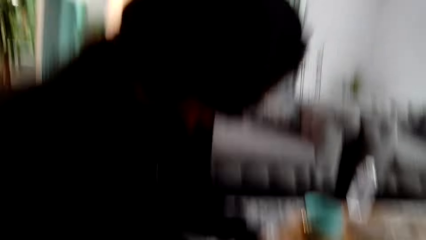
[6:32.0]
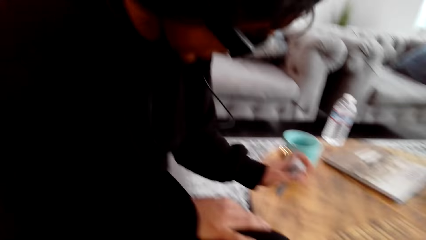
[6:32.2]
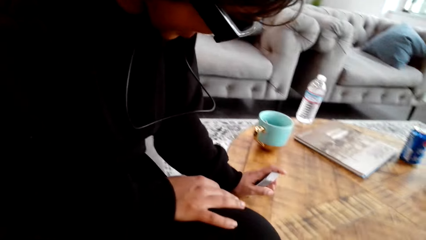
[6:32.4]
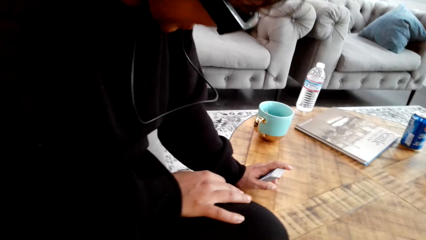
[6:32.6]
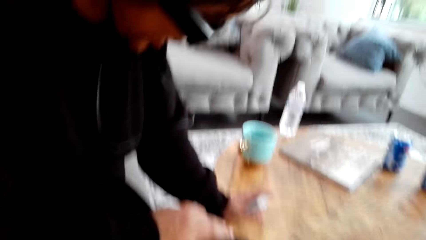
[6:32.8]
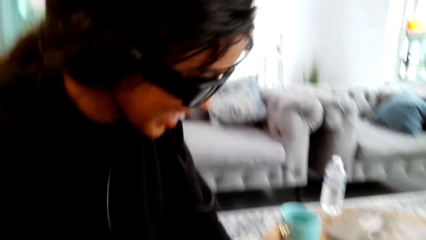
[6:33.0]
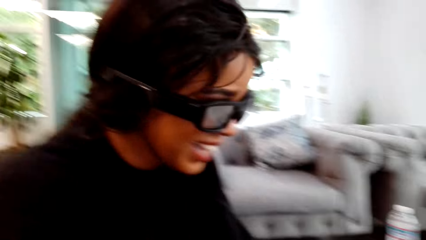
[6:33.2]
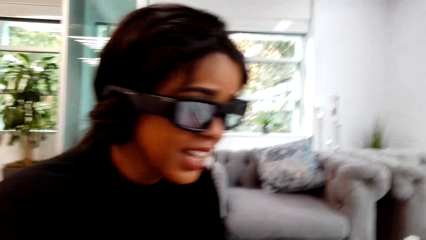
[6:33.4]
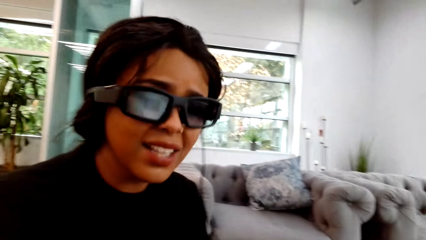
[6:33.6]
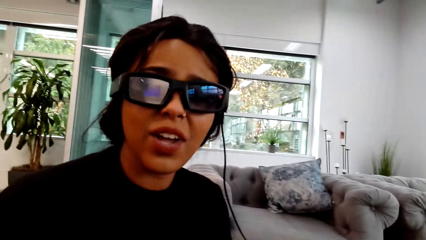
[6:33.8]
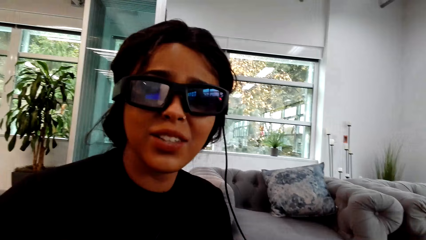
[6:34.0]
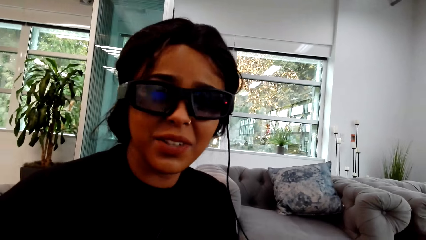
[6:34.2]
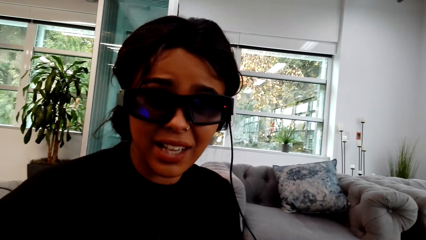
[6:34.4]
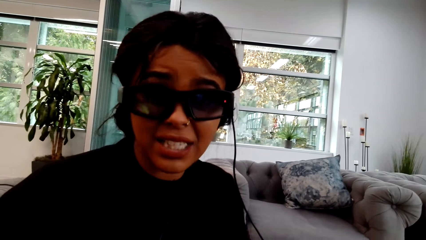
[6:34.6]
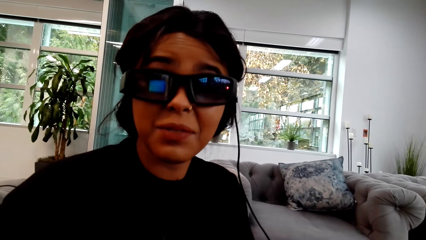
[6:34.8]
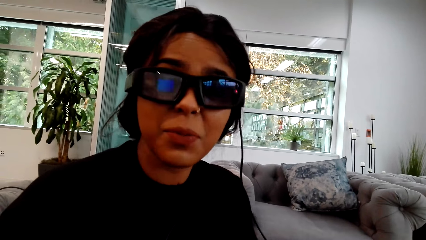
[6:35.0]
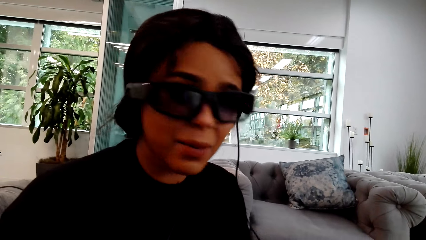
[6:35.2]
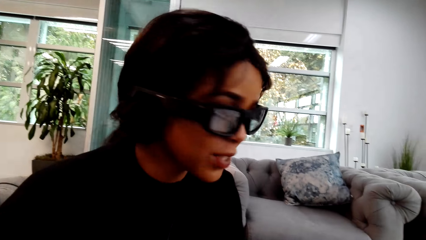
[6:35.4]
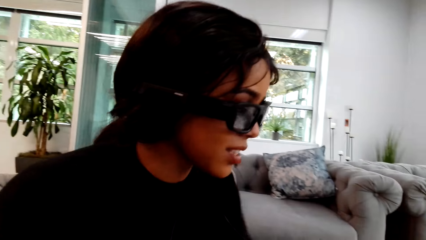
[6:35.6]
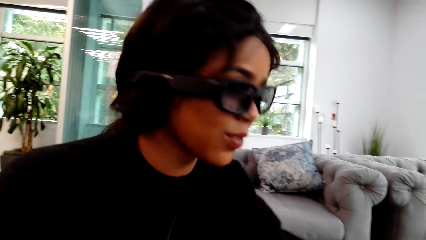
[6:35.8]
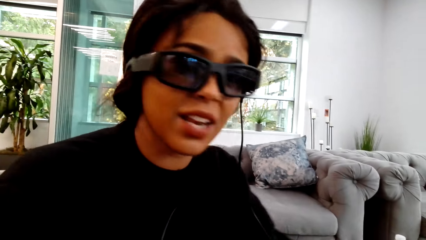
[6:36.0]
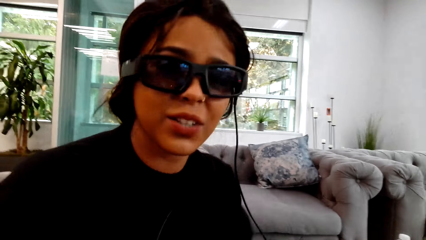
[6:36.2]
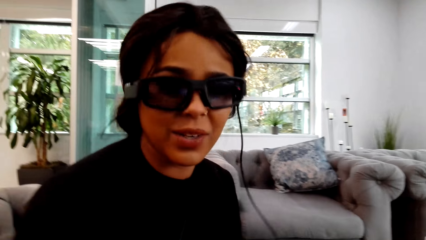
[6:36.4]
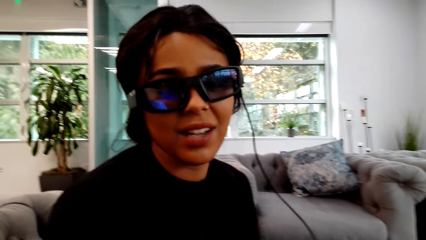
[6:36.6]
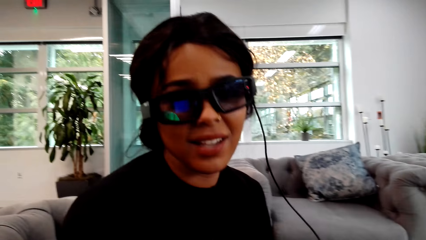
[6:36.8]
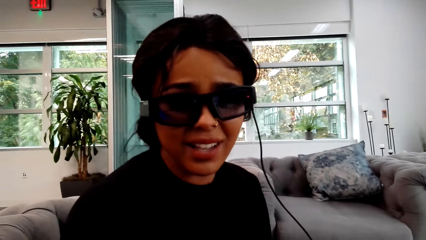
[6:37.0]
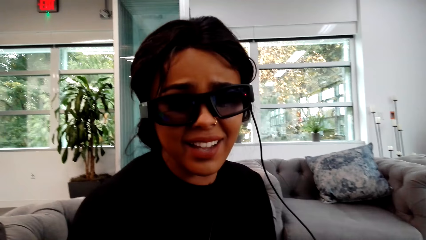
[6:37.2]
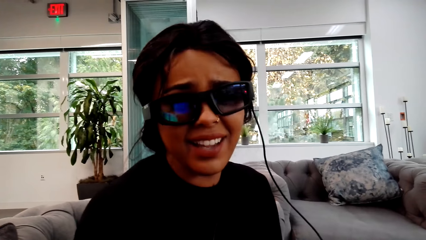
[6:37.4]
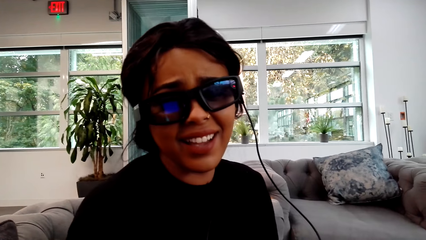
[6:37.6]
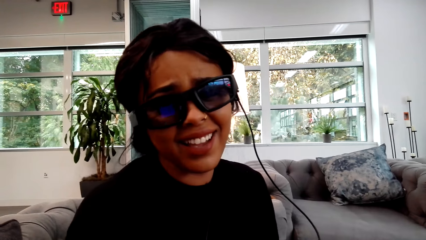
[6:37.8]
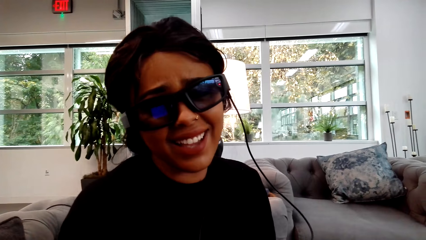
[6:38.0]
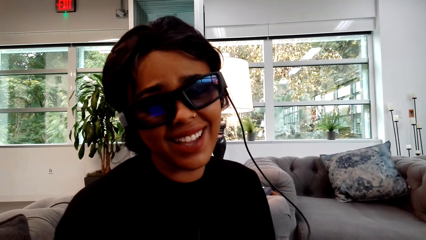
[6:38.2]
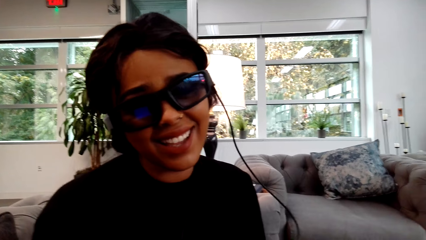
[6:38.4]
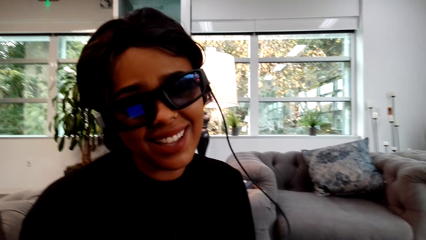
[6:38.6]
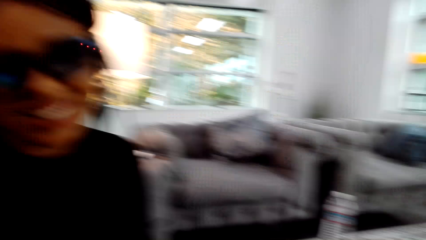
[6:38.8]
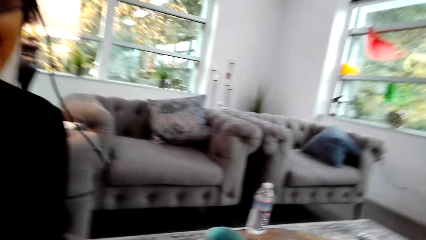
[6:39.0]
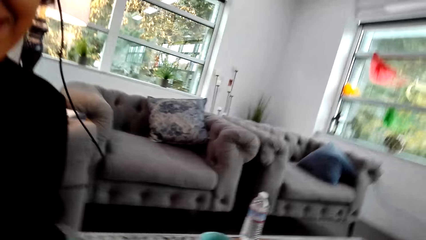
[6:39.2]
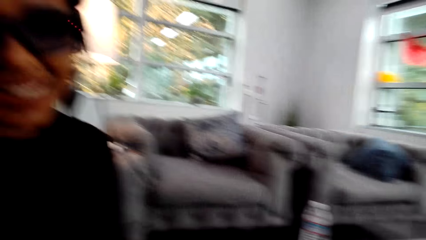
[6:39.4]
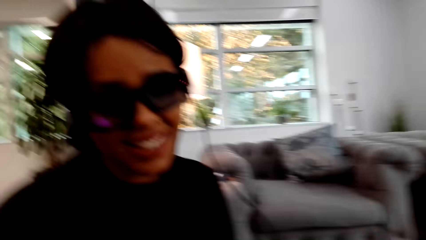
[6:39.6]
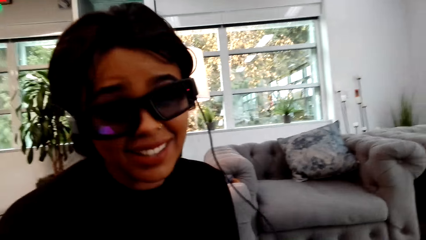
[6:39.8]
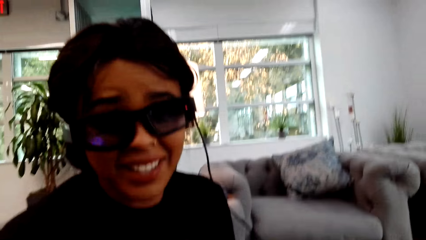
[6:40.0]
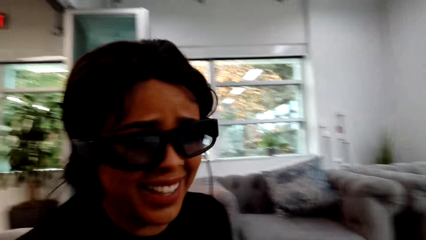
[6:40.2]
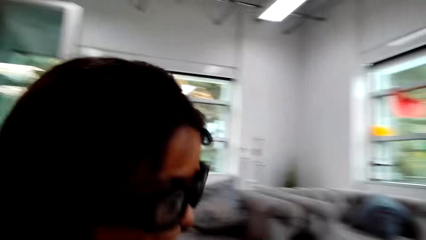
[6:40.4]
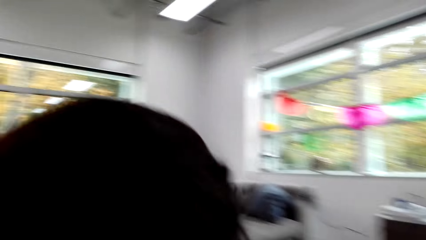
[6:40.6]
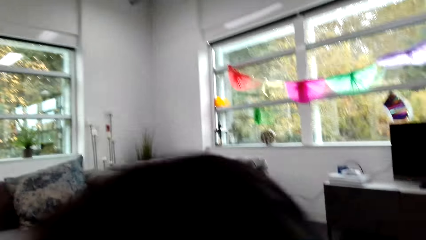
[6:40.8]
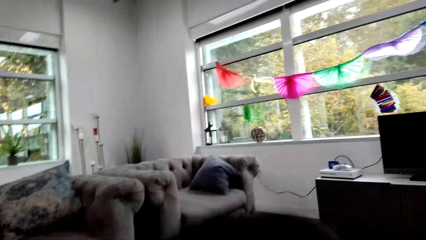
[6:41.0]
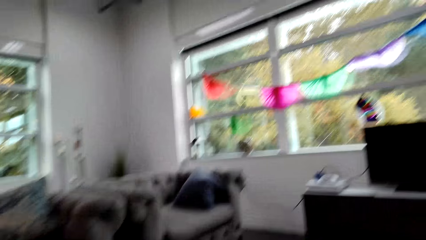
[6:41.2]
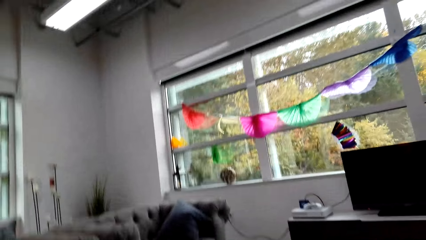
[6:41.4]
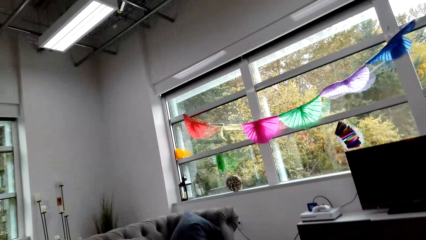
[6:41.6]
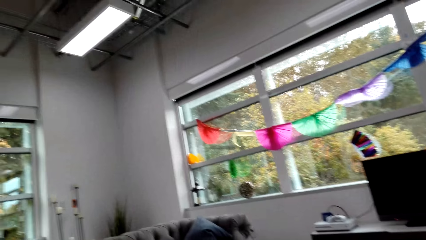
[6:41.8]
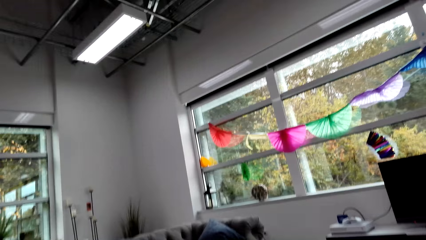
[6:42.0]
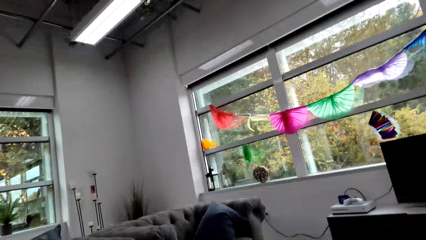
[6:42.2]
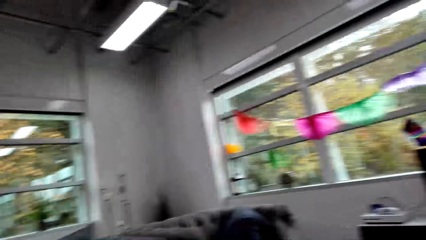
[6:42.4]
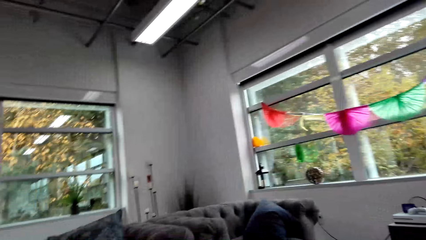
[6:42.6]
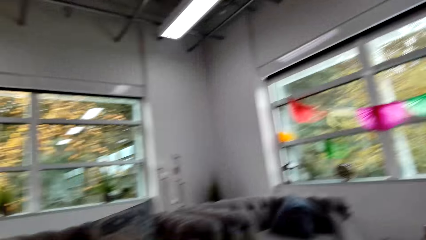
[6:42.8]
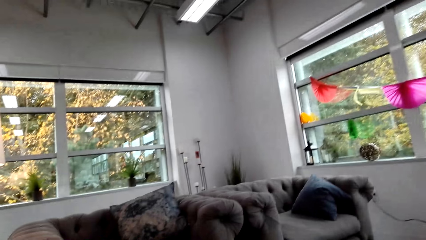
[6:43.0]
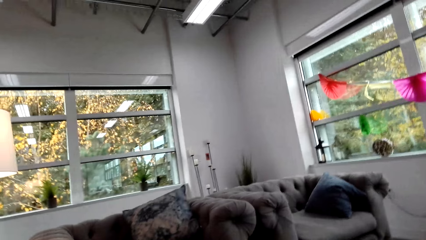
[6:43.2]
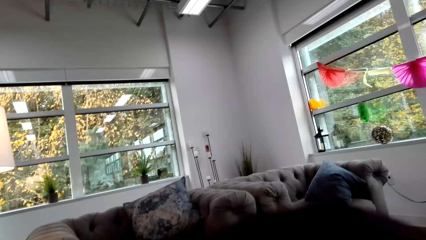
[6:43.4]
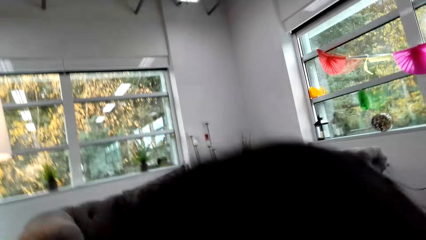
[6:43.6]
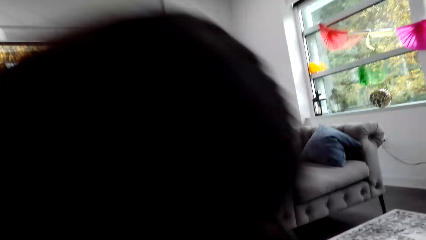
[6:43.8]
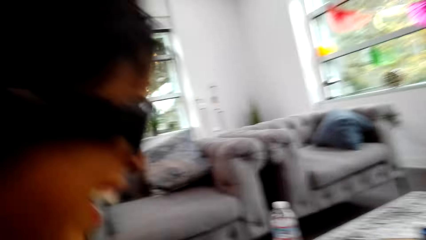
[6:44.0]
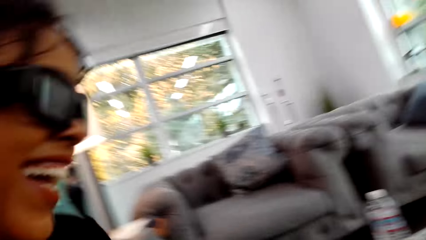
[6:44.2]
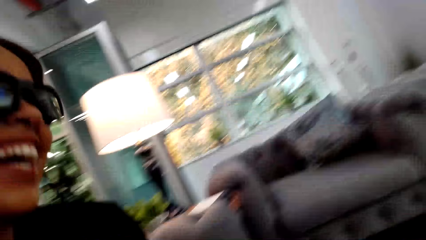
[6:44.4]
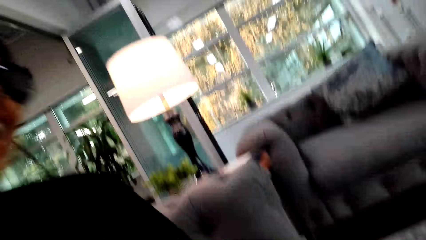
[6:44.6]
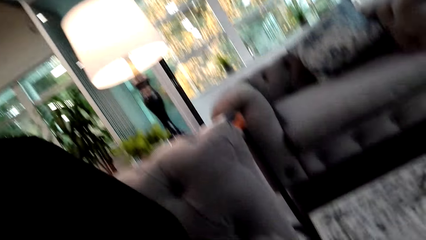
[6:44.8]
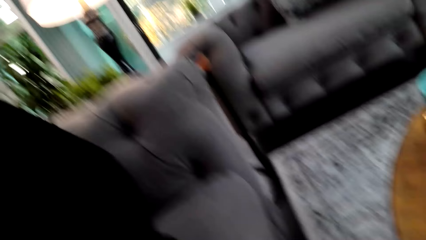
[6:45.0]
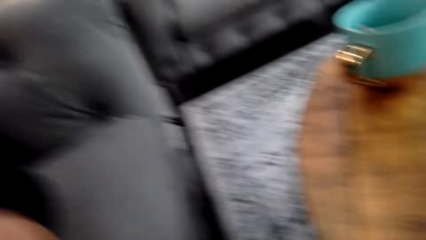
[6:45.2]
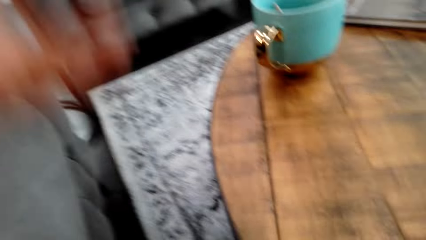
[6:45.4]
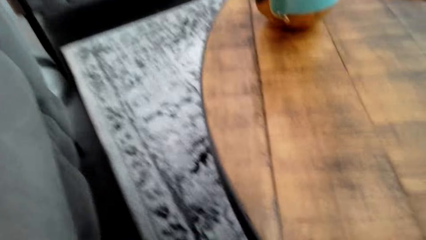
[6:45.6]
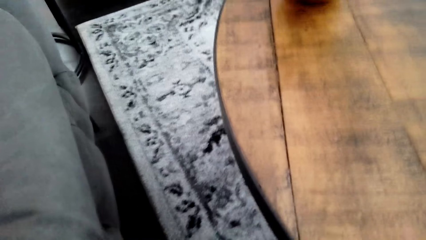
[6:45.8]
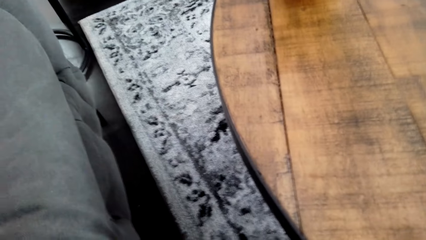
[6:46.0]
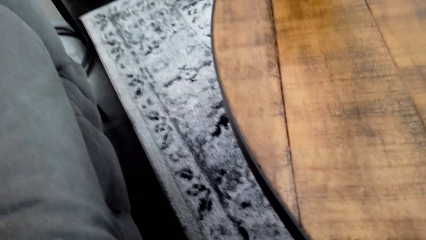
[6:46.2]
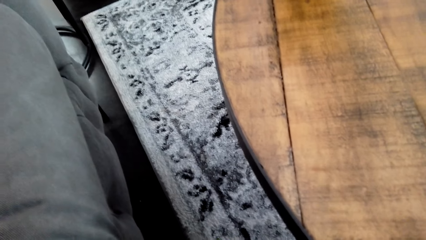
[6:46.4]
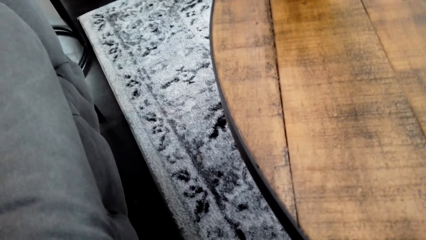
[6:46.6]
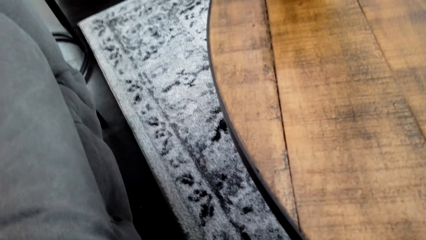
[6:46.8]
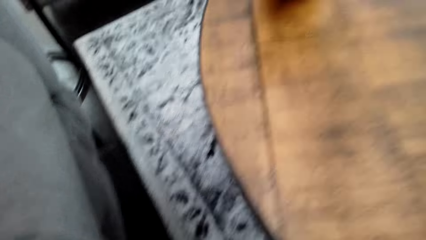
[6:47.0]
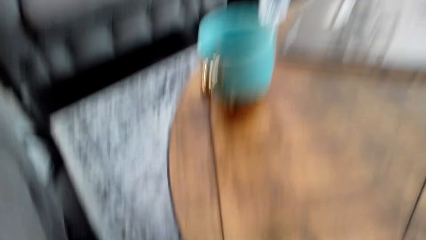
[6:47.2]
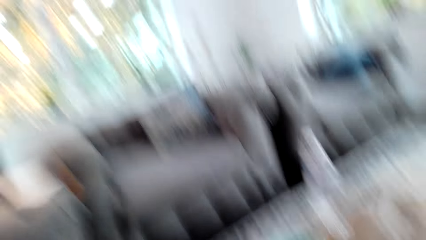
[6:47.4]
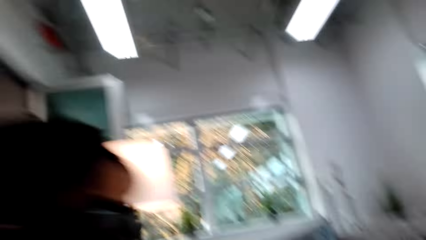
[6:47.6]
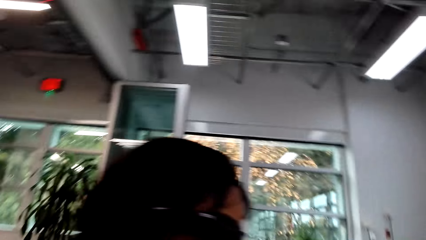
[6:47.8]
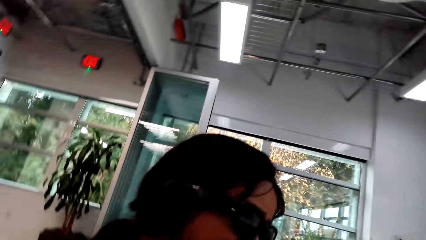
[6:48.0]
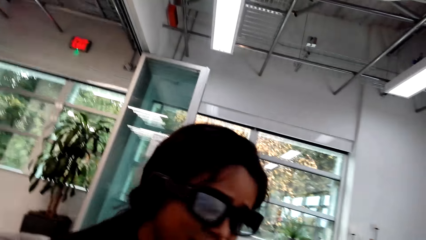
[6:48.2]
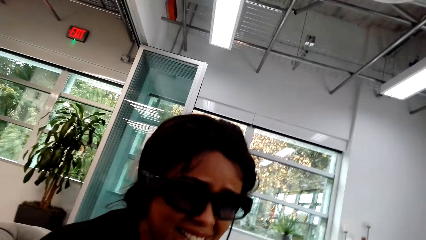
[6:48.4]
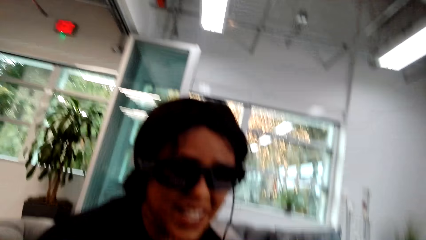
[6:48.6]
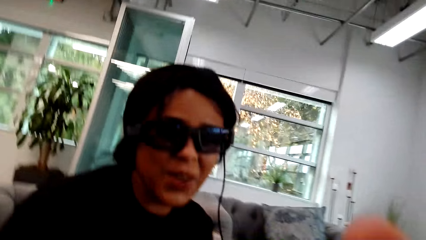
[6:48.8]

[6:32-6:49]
A woman lowers her head, holds a table with her left hand, lifts her face, moves her head and moves her left hand. The camera wearer looks around a room. The woman interacts with the camera wearer, leans to the front and leans backwards. The camera wearer looks around the room.
